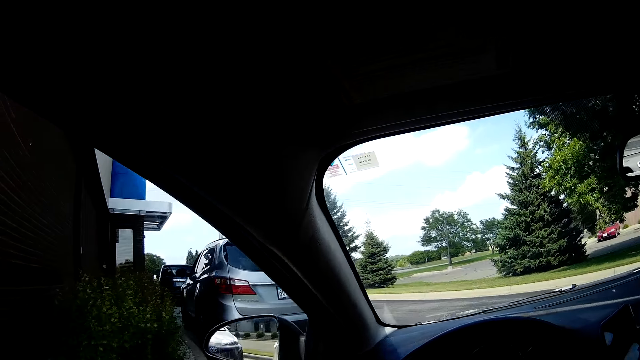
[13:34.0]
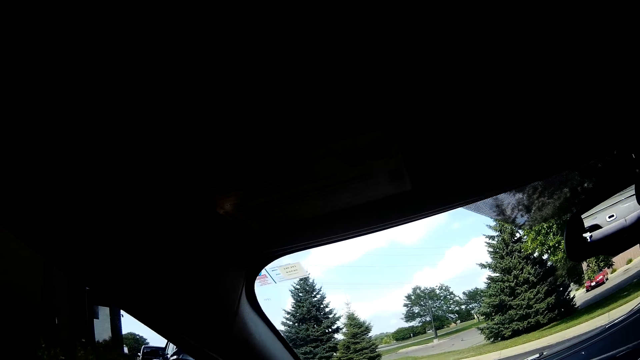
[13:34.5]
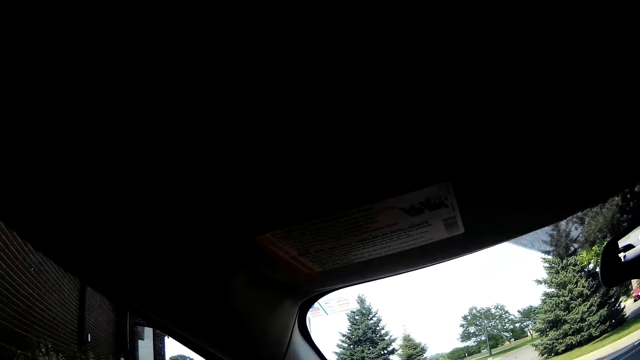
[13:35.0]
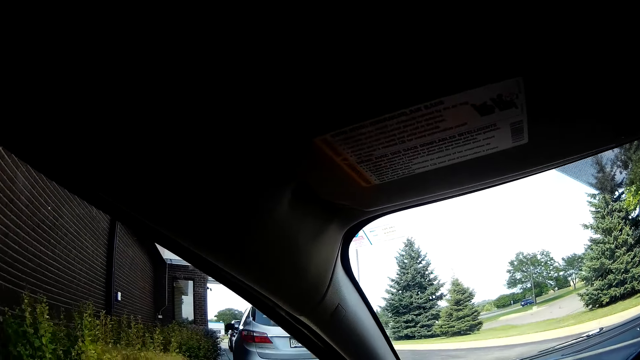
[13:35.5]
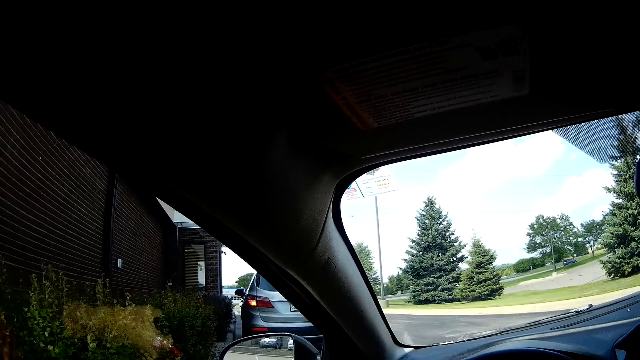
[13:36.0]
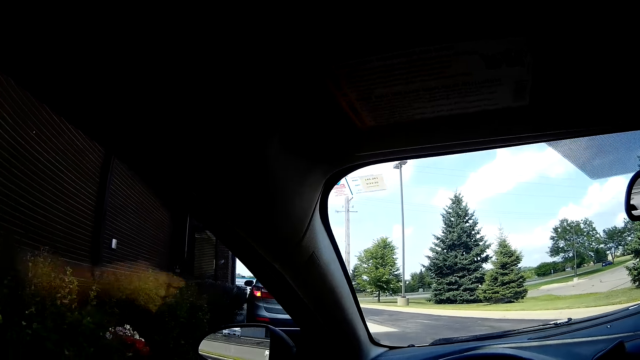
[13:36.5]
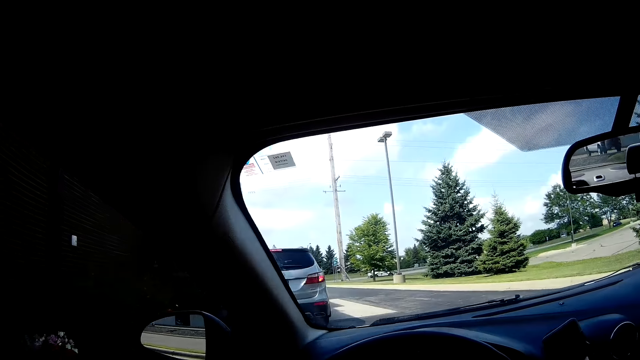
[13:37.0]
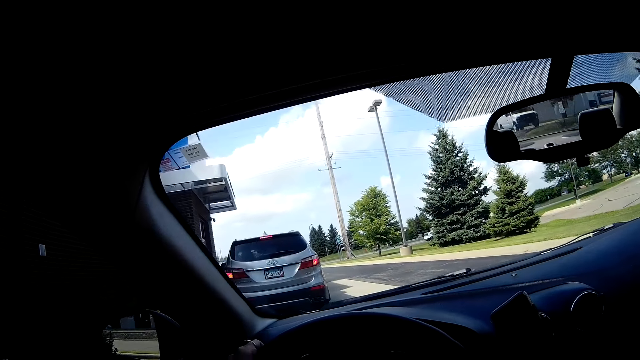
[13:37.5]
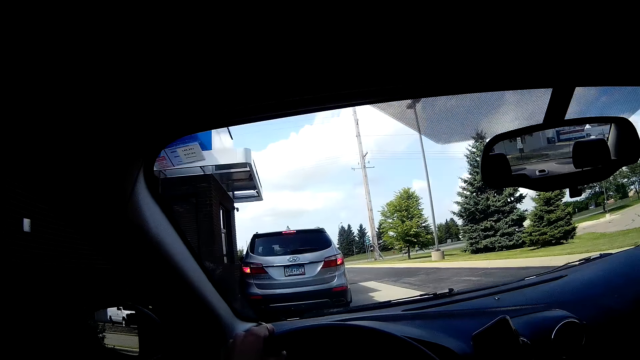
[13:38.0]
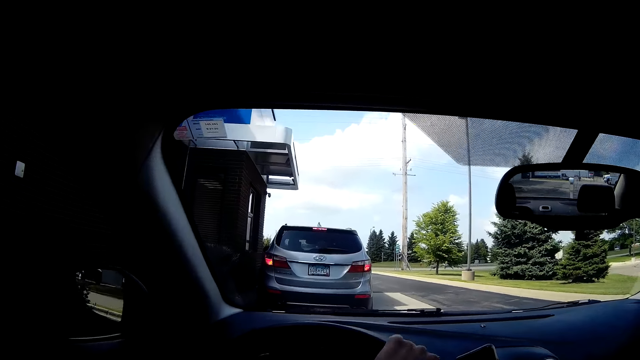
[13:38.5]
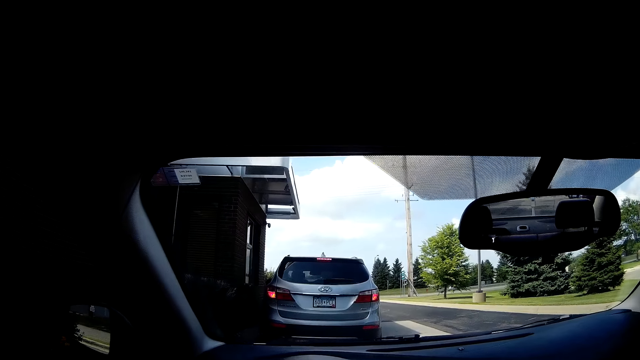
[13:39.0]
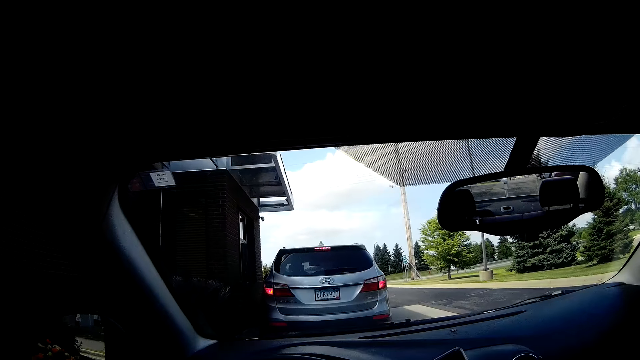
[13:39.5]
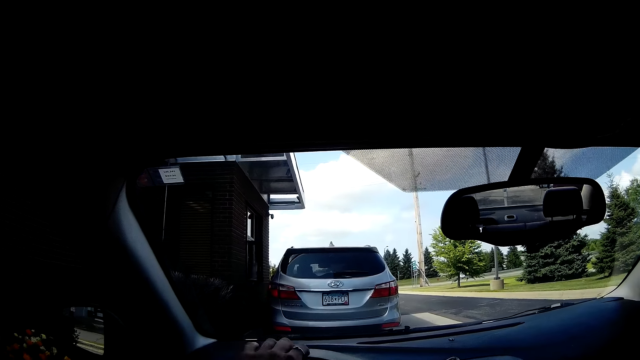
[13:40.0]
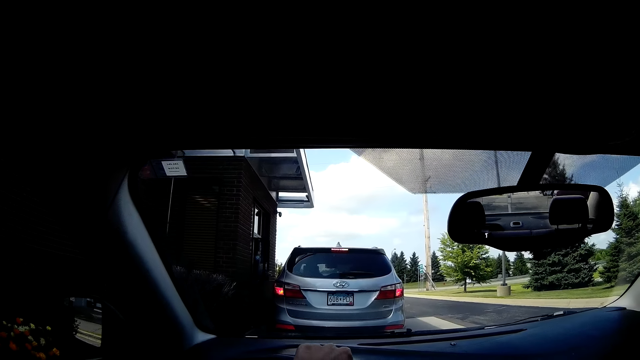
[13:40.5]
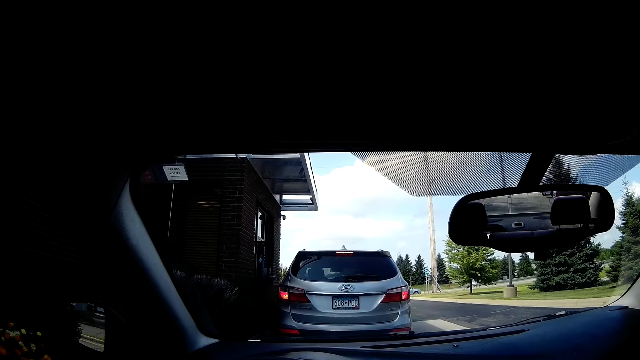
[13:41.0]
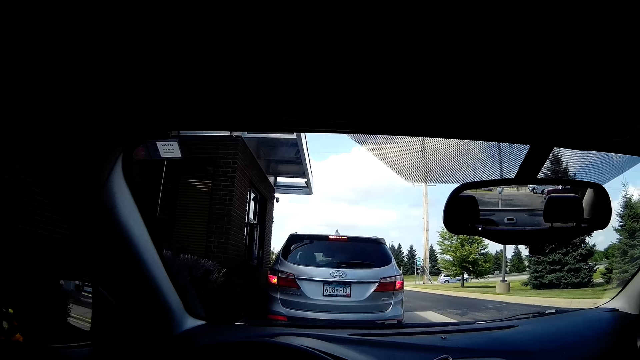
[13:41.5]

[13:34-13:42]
The camera wearer drives the car with her hands.

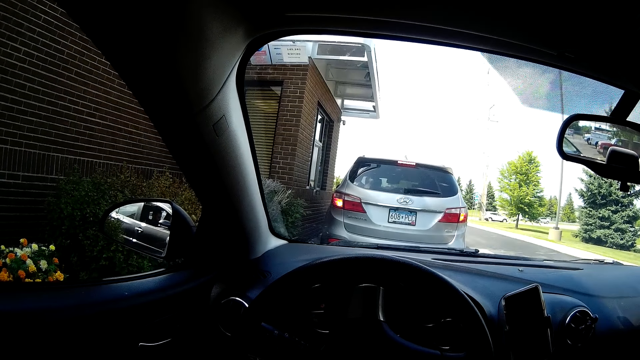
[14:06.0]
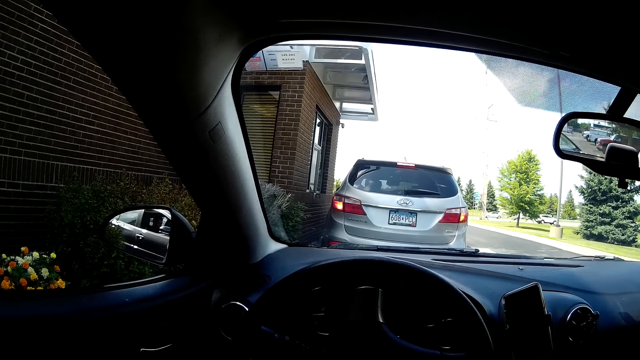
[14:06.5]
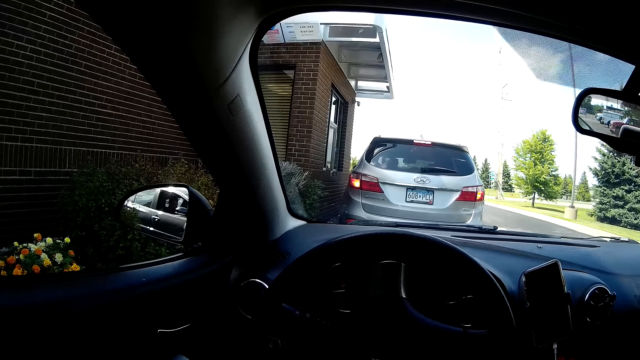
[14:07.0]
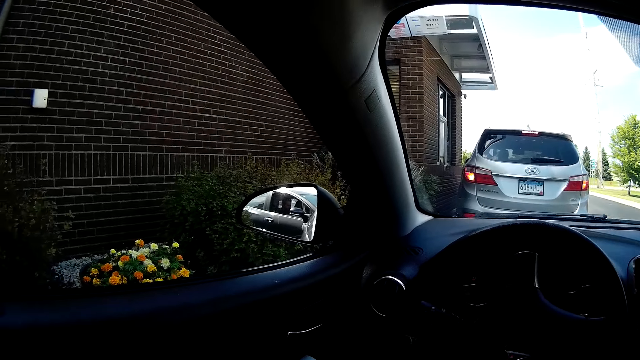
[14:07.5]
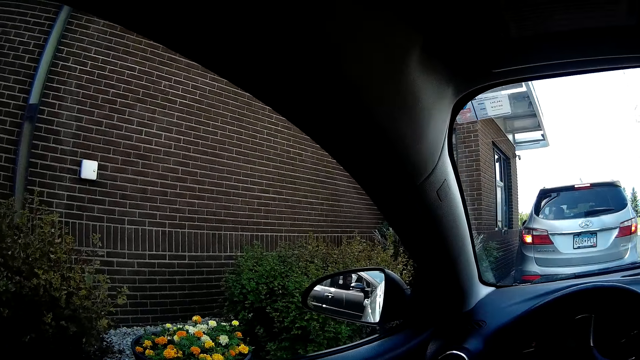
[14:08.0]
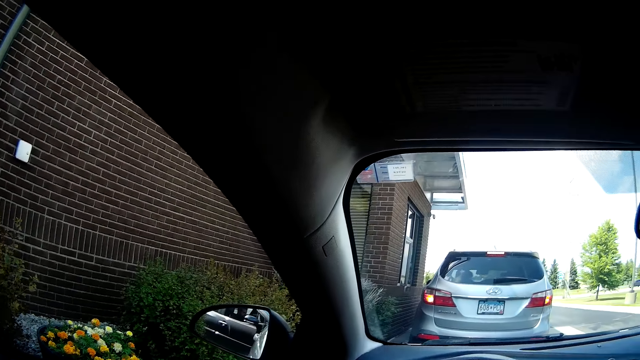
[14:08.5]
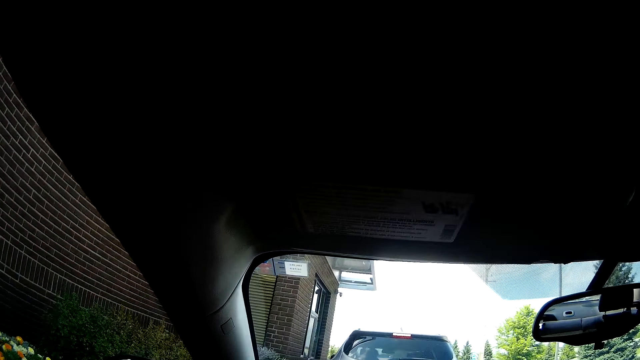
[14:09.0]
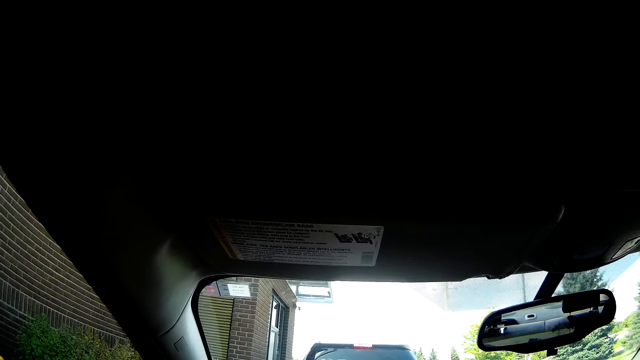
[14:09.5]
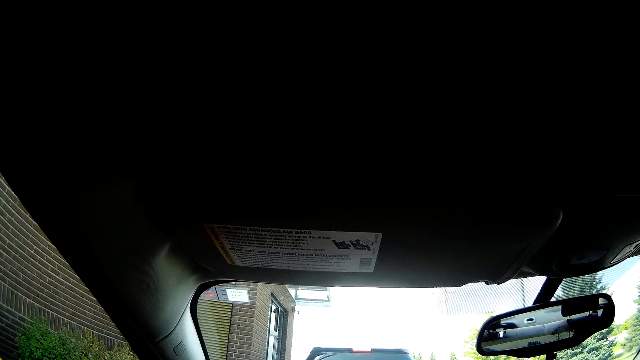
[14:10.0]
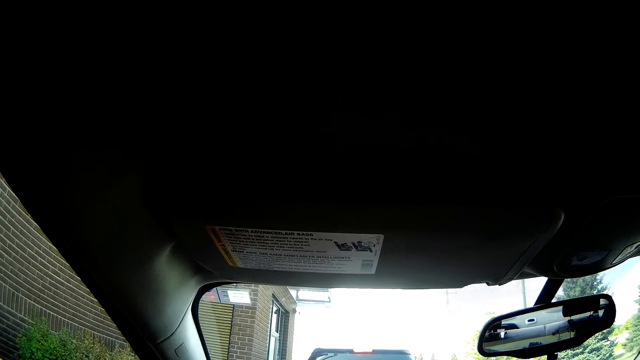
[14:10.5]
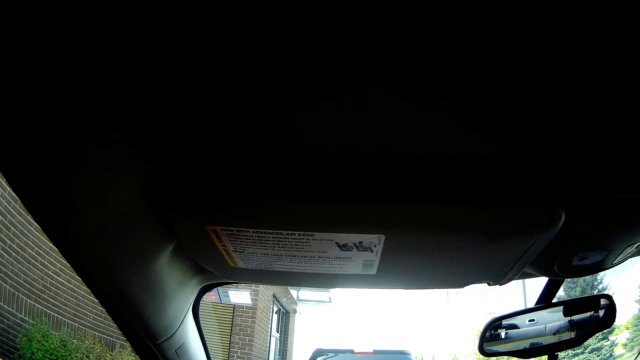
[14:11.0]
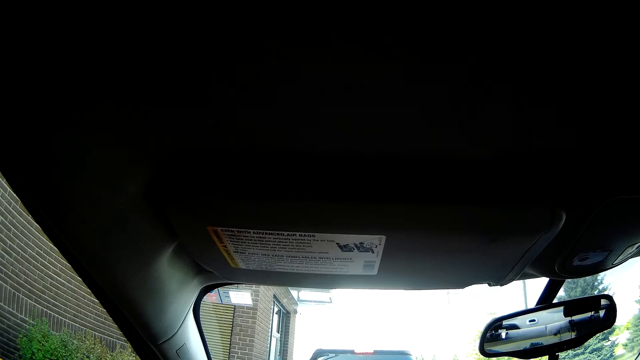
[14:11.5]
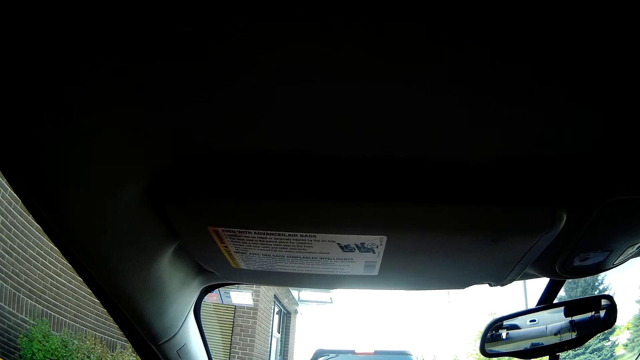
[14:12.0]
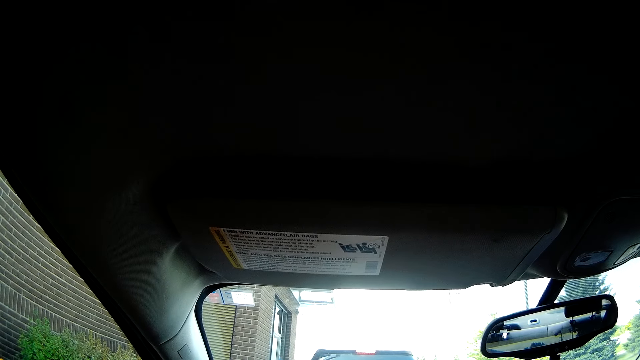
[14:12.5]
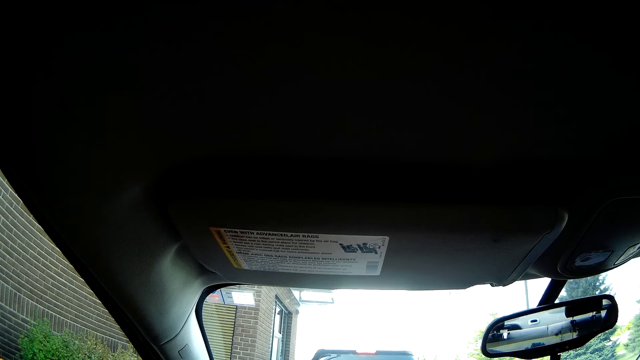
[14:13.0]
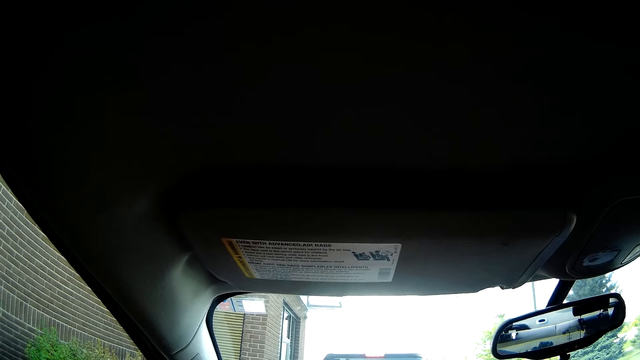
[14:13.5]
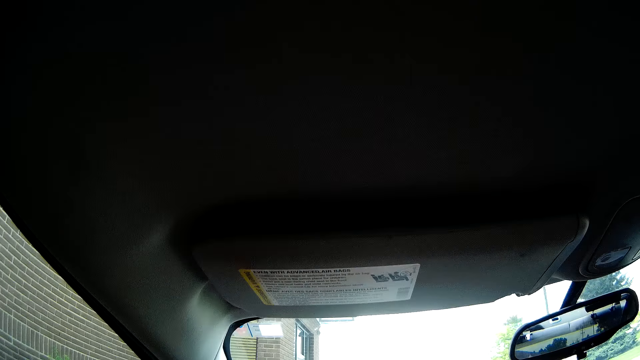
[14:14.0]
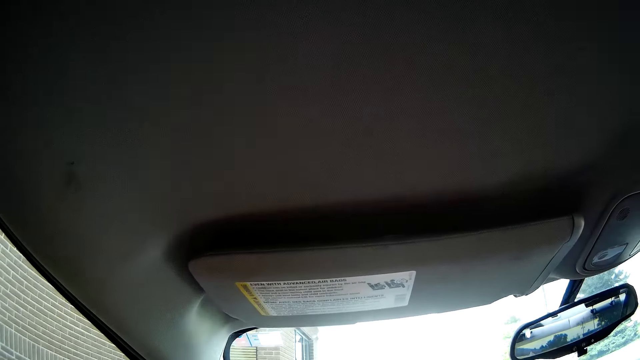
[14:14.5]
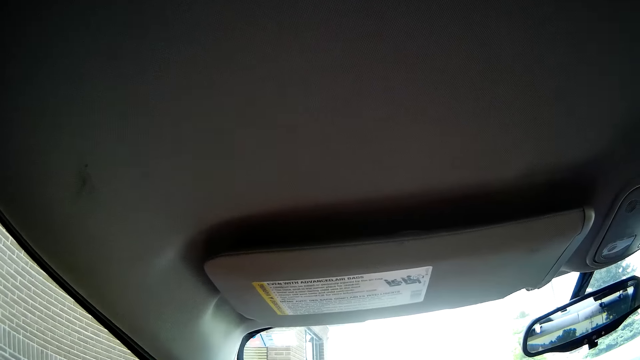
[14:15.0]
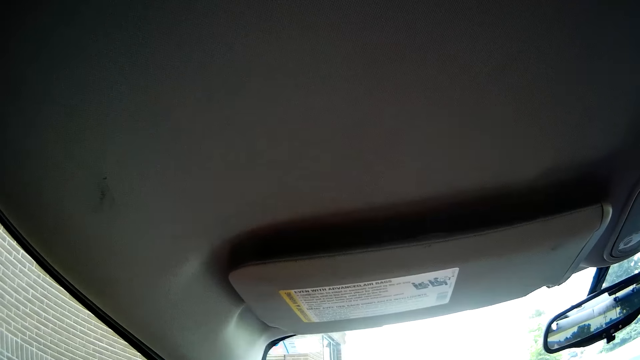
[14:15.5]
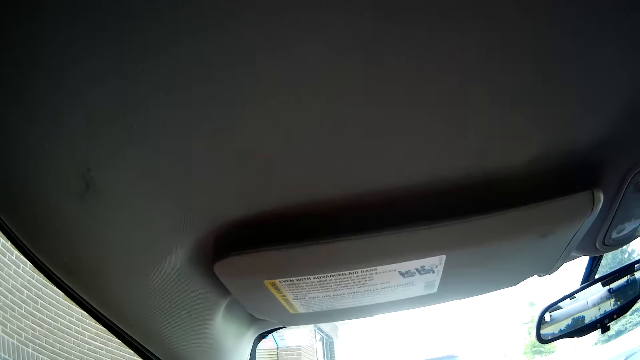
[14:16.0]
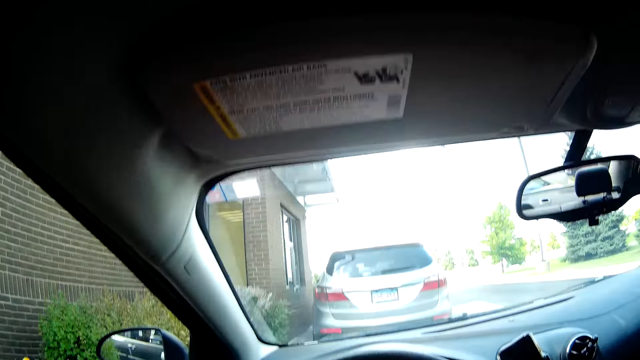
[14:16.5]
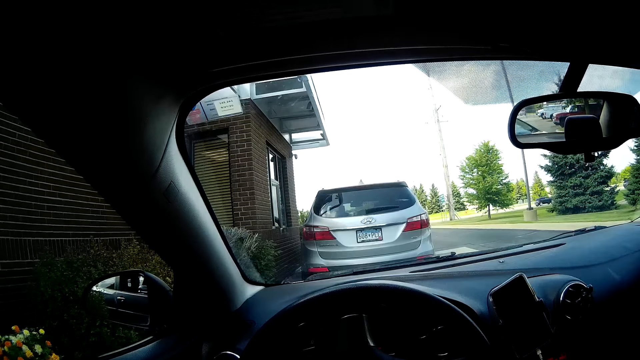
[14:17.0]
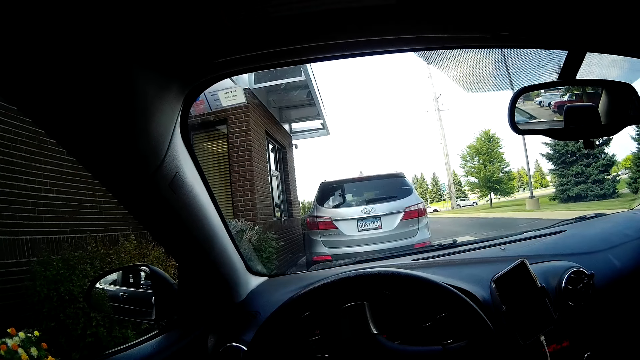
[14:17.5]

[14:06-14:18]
The camera wearer looks around. The silver car drives in front of the camera wearer. The camera wearer drives a vehicle with his left hand on the steering wheel.
